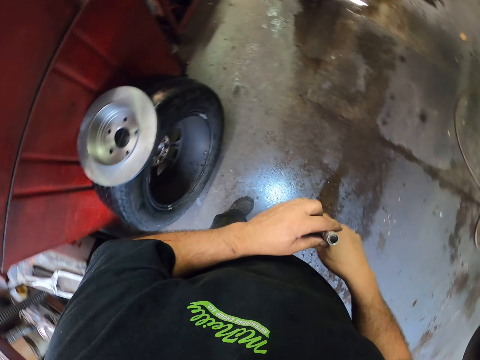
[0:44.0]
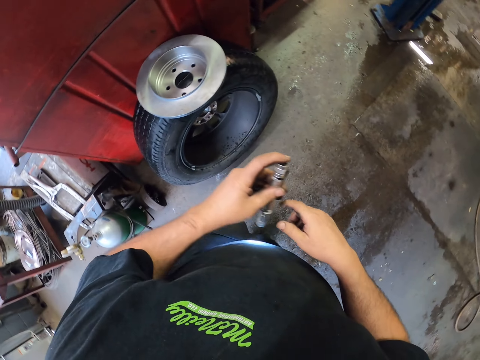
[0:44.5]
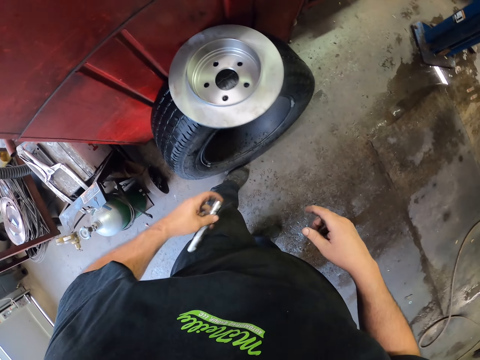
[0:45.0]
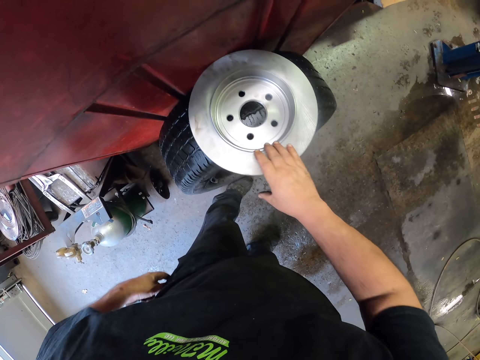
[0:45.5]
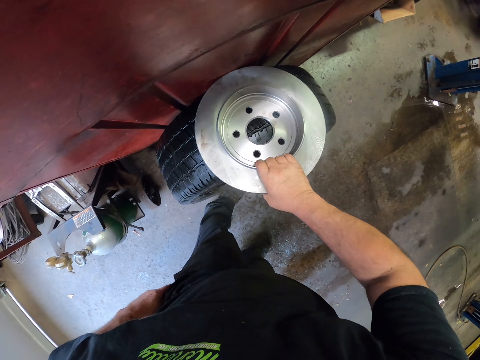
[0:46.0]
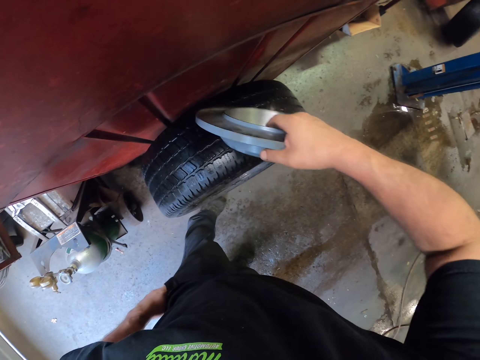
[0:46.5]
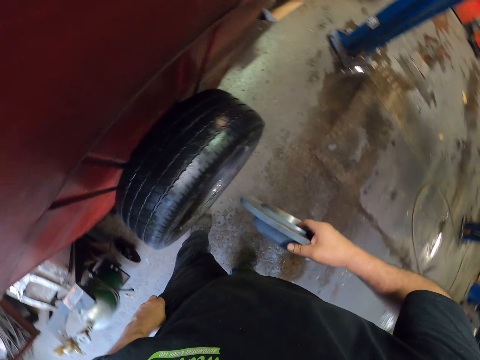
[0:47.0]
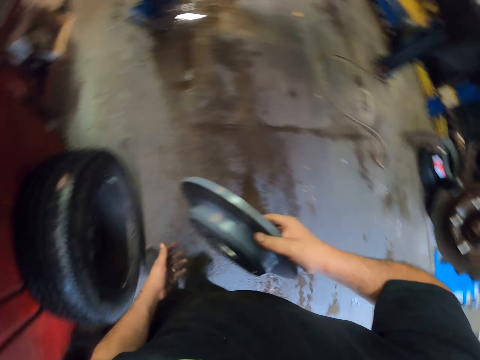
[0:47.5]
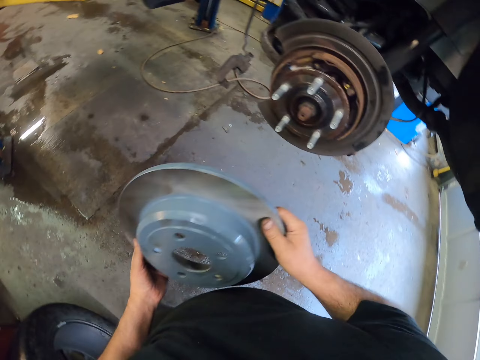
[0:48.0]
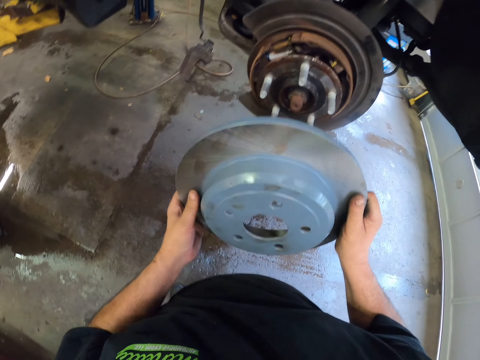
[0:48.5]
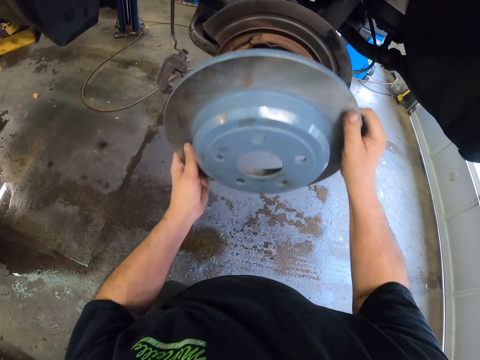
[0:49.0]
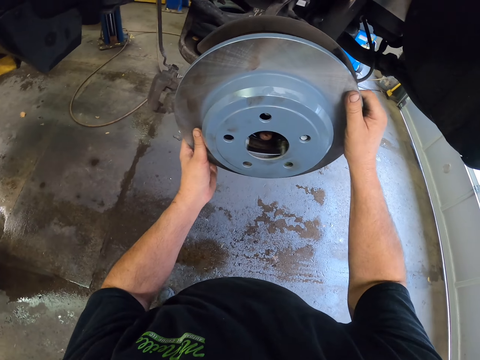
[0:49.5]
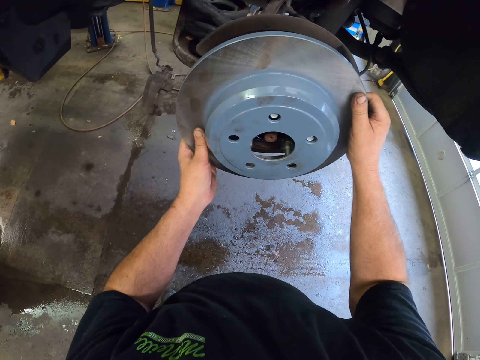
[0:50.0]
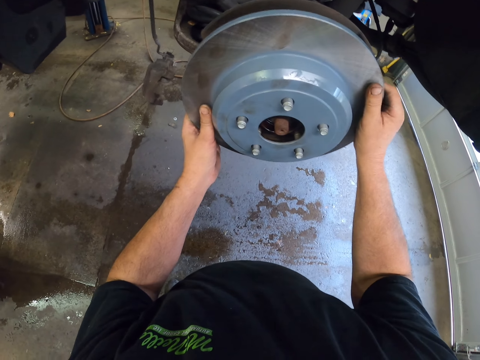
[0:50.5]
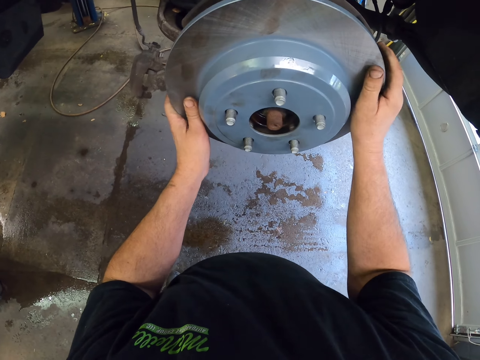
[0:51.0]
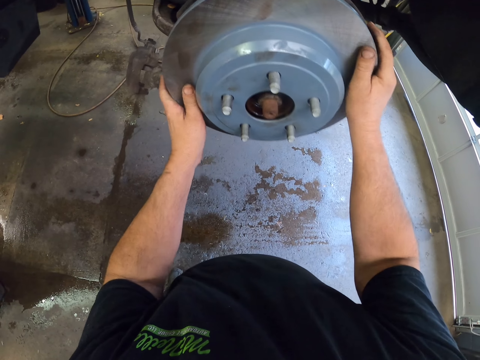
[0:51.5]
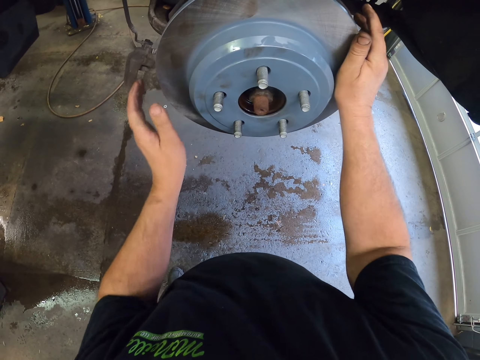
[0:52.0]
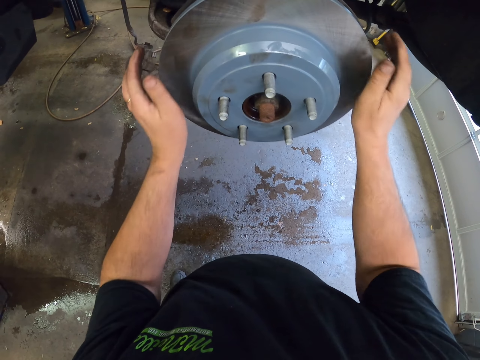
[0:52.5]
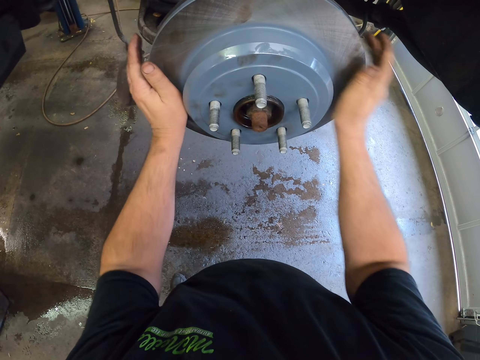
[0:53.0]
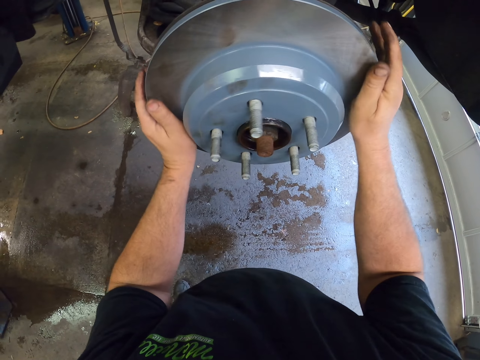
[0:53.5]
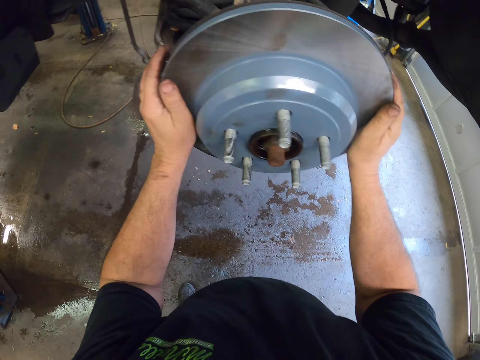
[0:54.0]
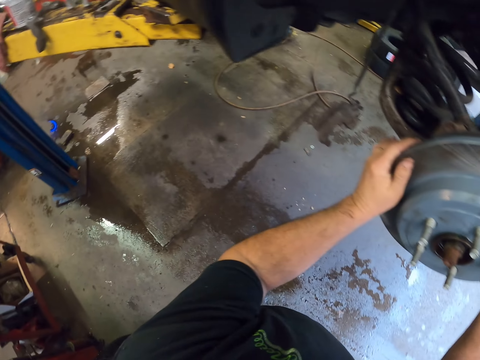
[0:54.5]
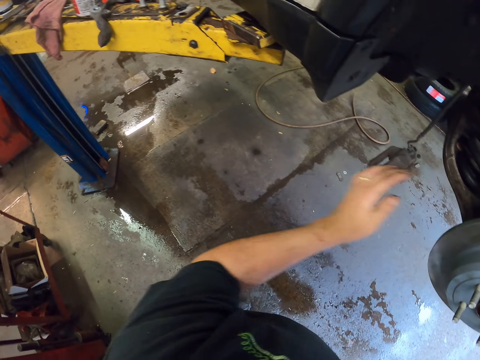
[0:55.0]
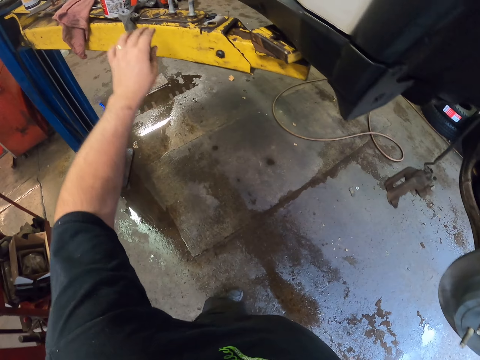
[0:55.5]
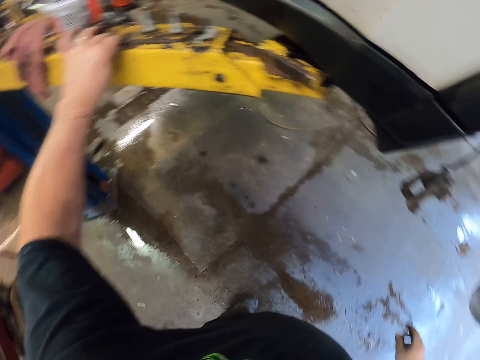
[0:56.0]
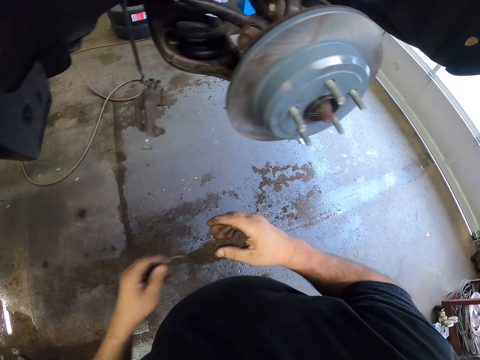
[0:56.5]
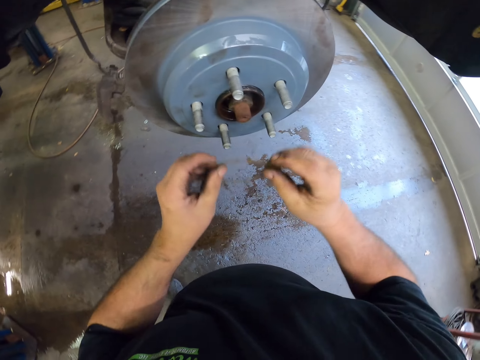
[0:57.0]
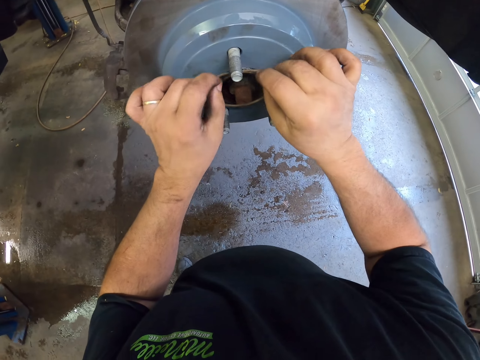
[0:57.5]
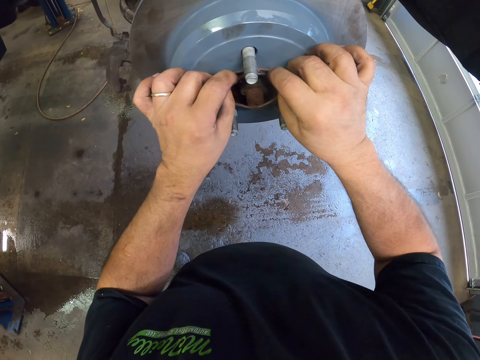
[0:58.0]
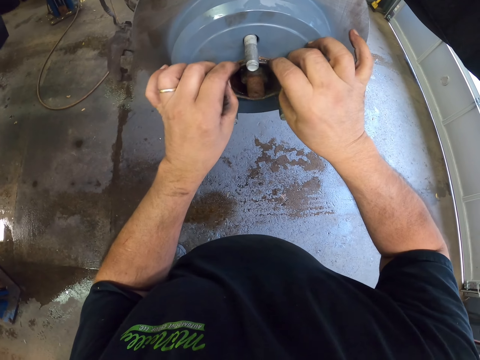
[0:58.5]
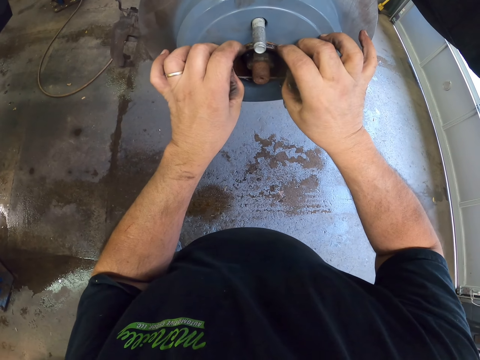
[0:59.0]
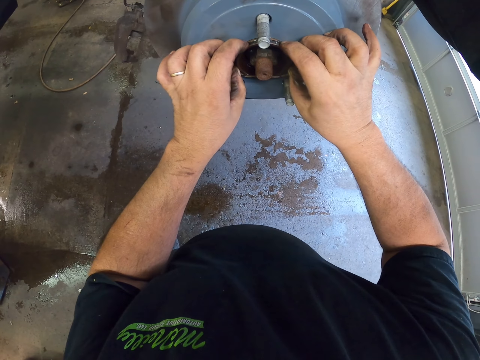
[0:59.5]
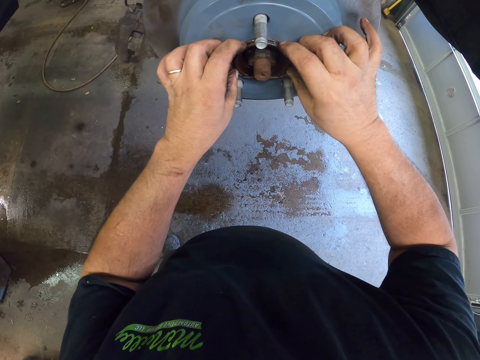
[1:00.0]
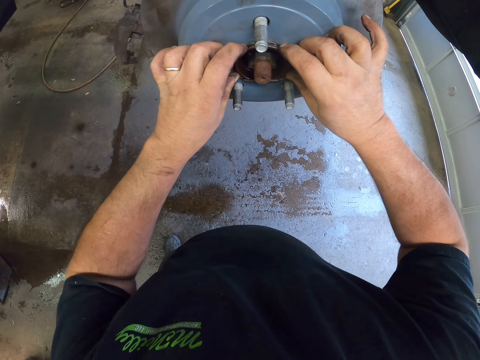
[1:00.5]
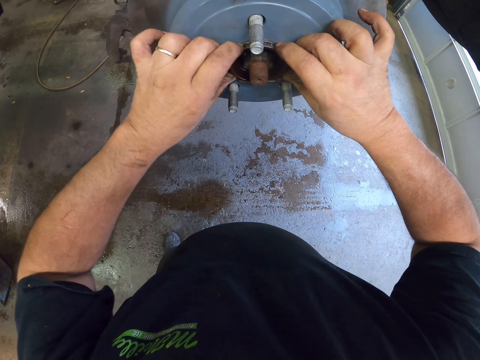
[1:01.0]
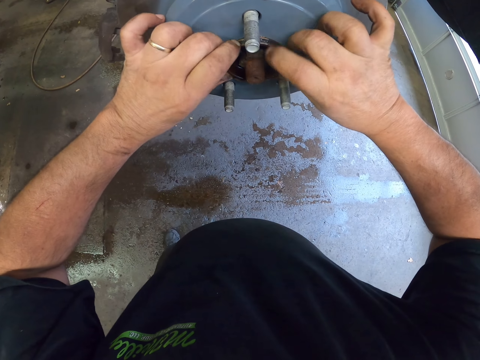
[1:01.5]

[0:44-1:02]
The camera wearer puts the spotlight in the pocket. They pick up a new rim hub flange or brake drum. They fix the hub flange on the rim. They pick up a rubber band or brake drum seal. They fix the rubber band on the rim.

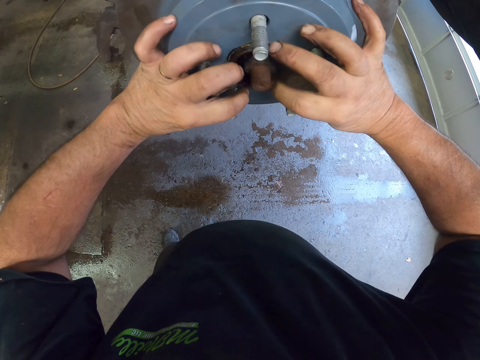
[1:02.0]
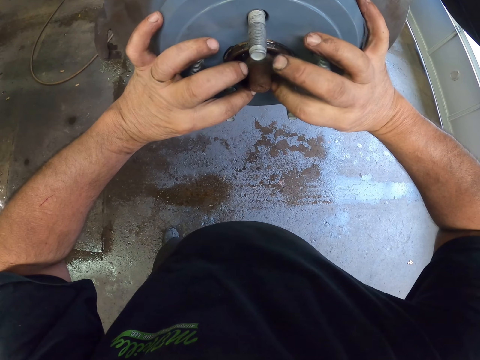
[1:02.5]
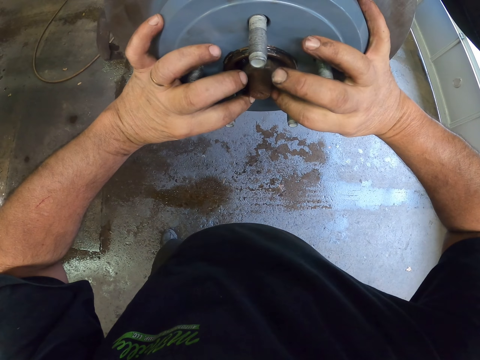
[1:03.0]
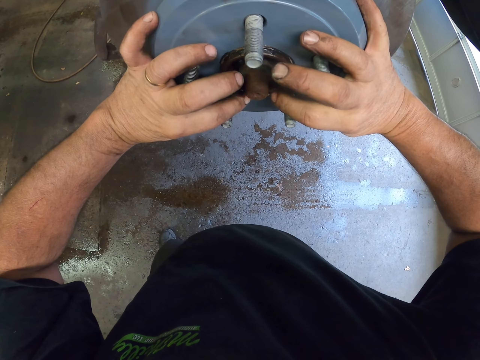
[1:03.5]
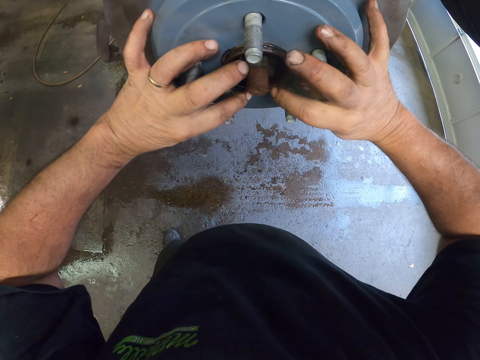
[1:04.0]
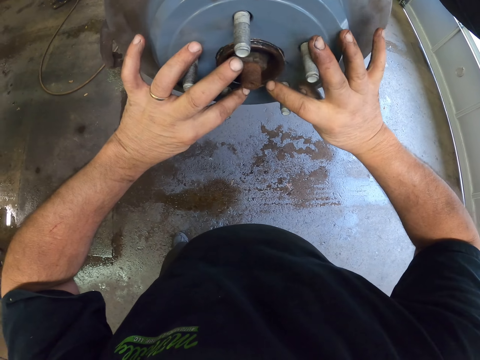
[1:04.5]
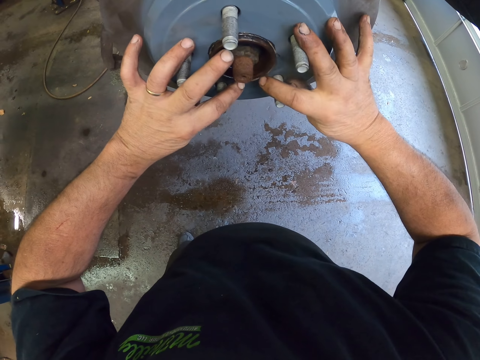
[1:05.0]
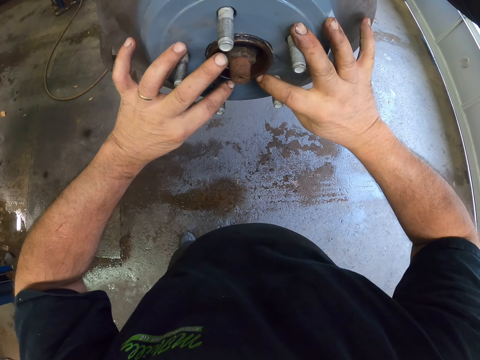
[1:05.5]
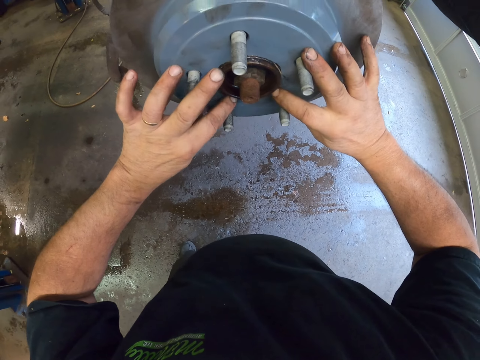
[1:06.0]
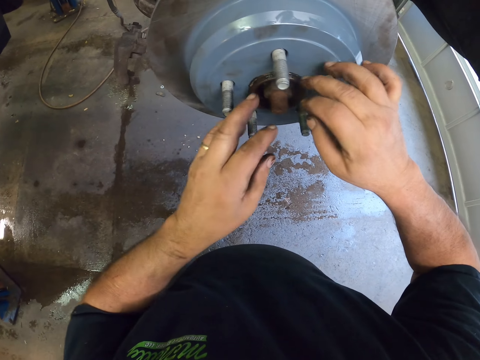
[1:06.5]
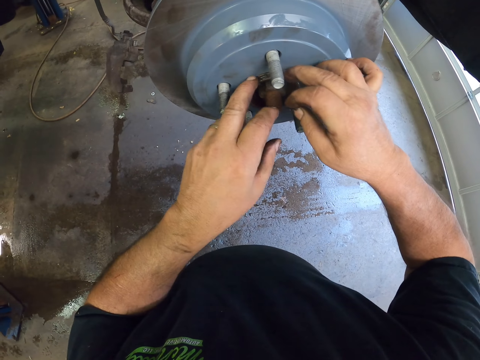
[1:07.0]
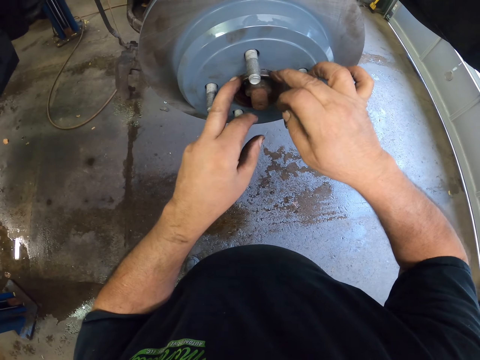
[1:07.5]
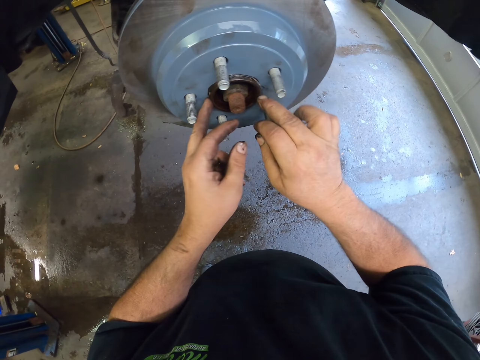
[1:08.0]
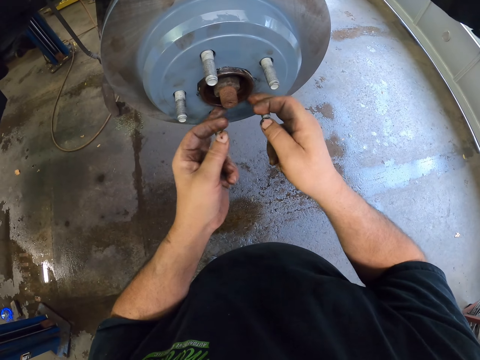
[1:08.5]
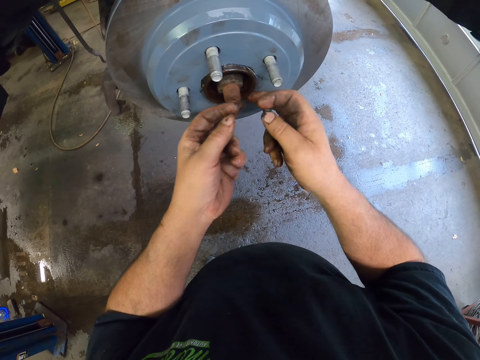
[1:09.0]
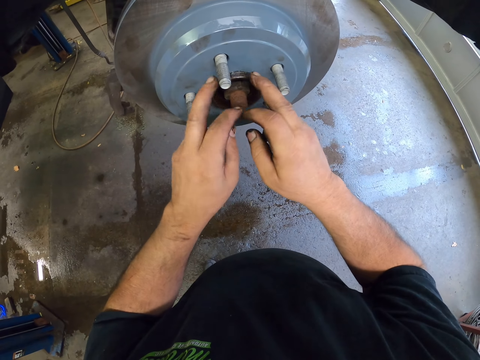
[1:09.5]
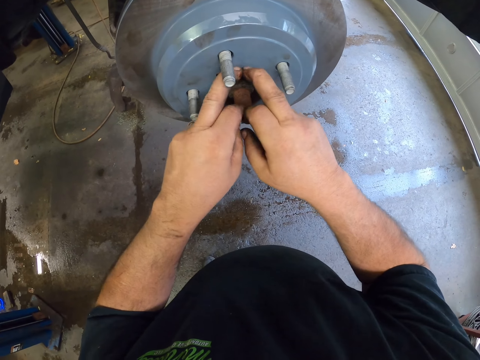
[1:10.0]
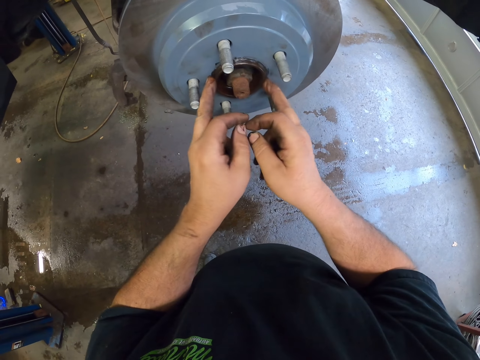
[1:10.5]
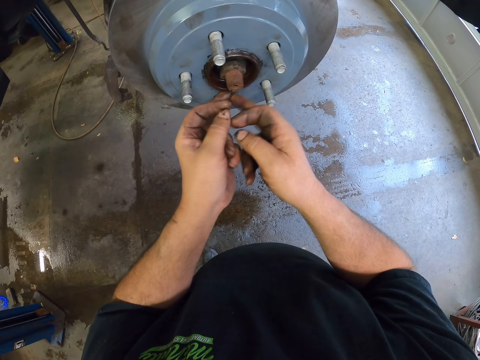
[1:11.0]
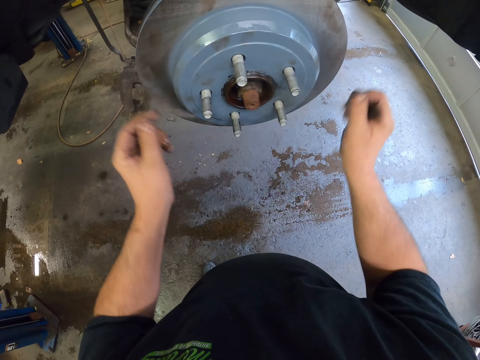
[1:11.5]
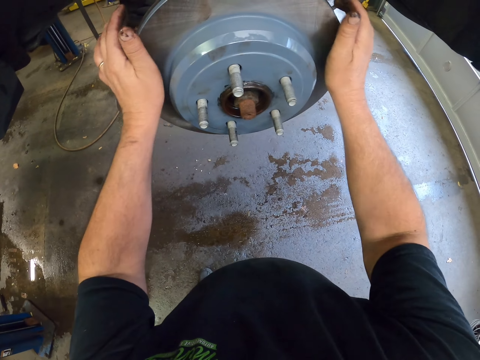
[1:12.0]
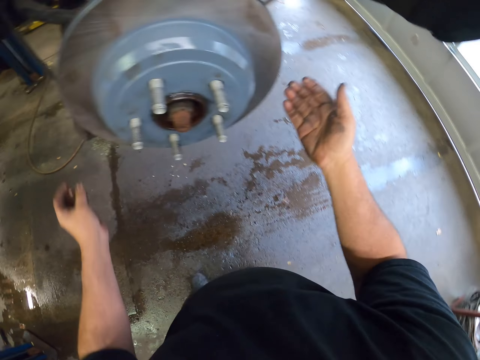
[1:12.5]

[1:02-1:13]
The camera wearer taps the brake drum.
